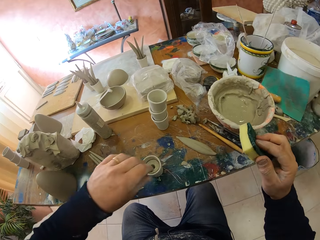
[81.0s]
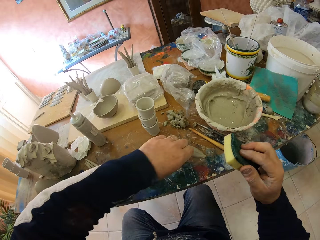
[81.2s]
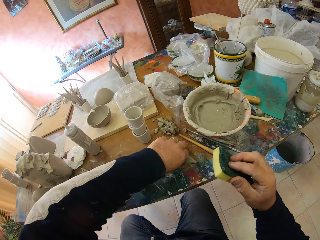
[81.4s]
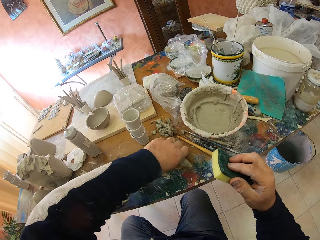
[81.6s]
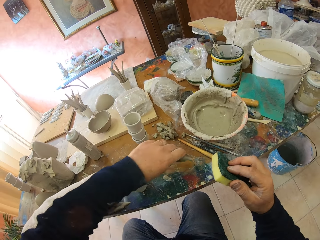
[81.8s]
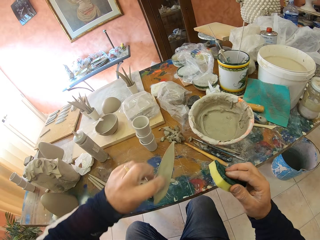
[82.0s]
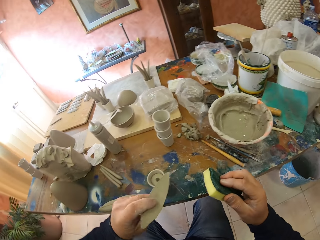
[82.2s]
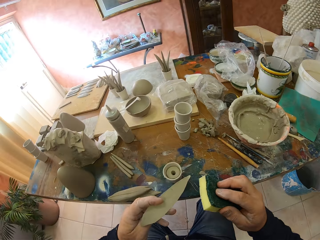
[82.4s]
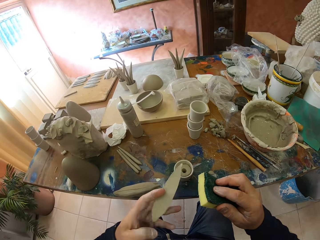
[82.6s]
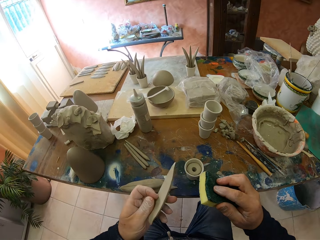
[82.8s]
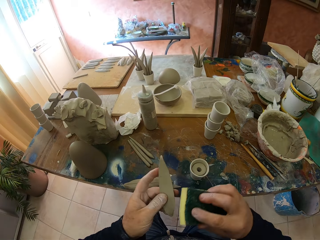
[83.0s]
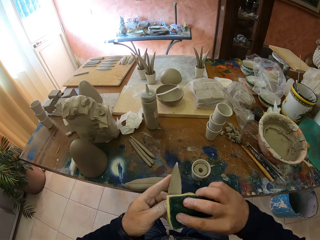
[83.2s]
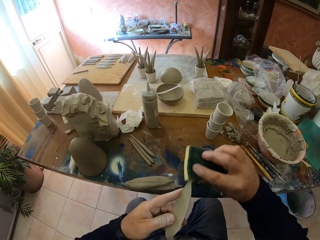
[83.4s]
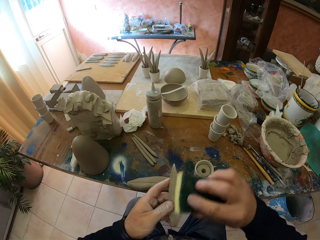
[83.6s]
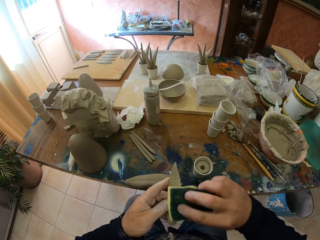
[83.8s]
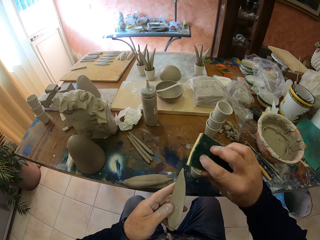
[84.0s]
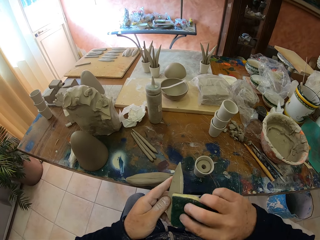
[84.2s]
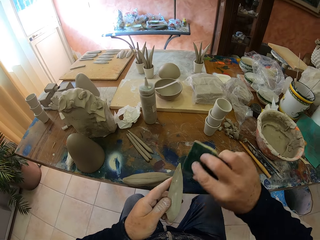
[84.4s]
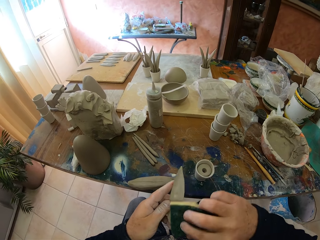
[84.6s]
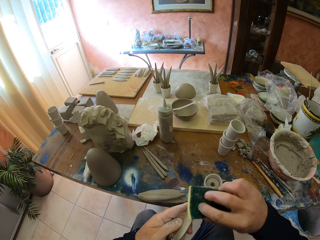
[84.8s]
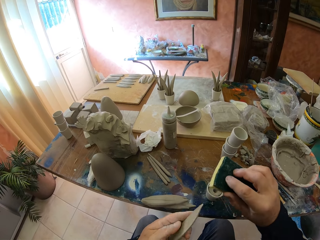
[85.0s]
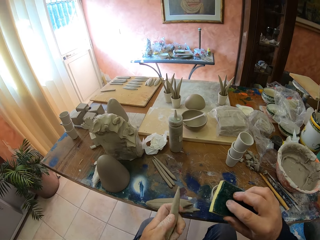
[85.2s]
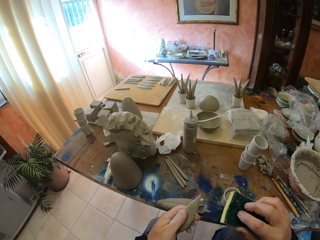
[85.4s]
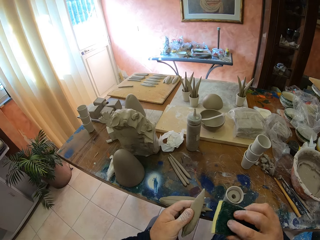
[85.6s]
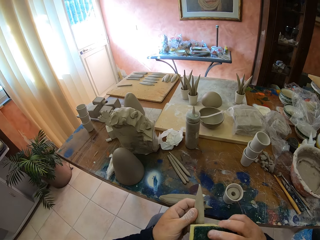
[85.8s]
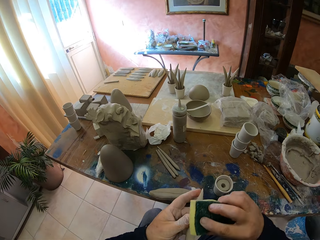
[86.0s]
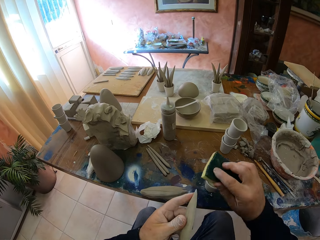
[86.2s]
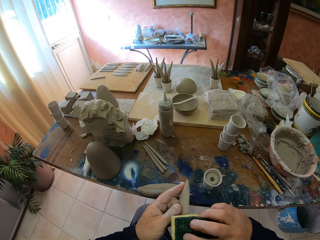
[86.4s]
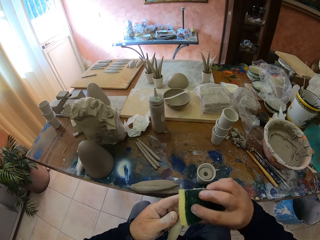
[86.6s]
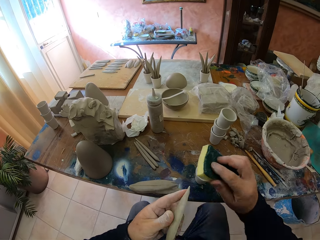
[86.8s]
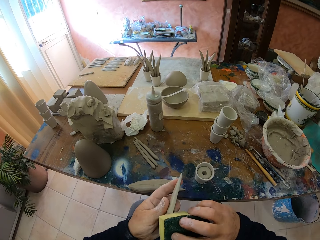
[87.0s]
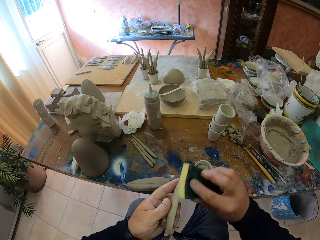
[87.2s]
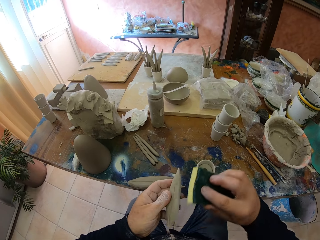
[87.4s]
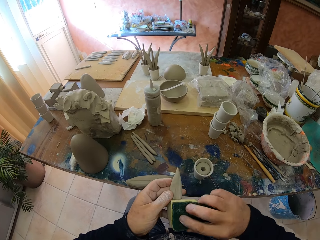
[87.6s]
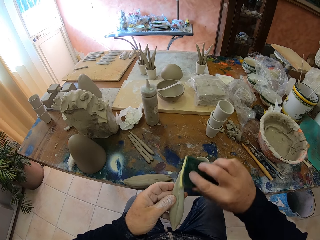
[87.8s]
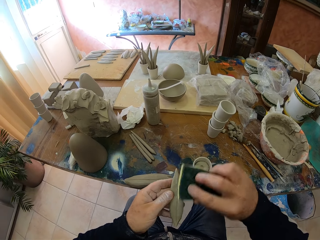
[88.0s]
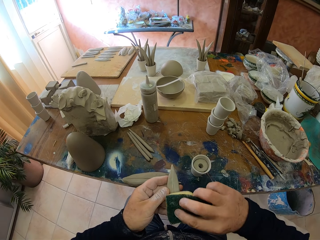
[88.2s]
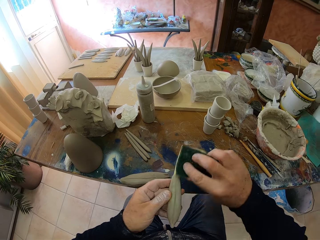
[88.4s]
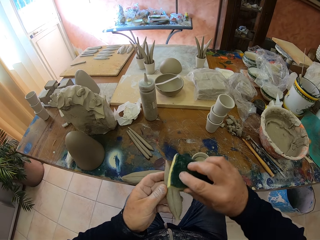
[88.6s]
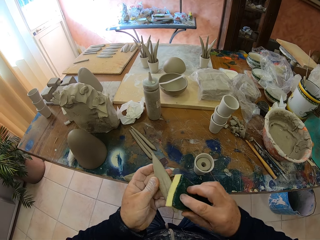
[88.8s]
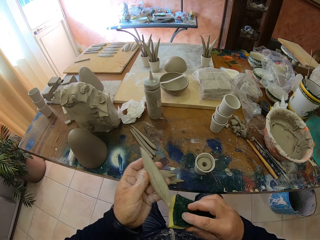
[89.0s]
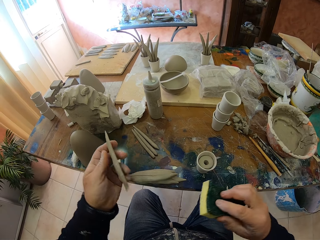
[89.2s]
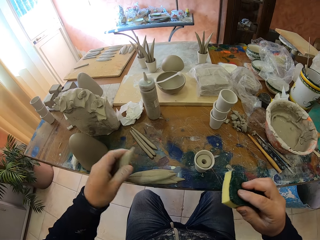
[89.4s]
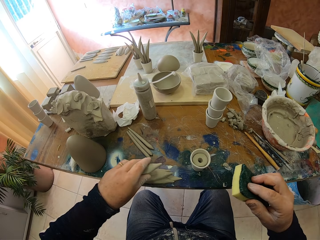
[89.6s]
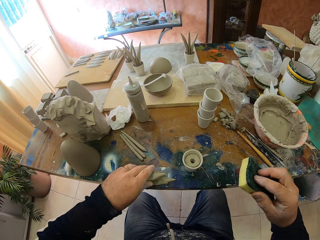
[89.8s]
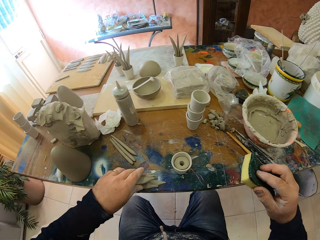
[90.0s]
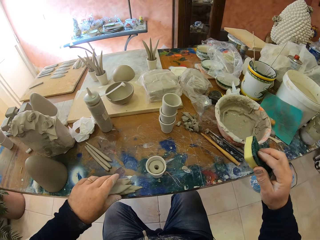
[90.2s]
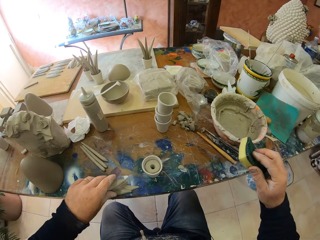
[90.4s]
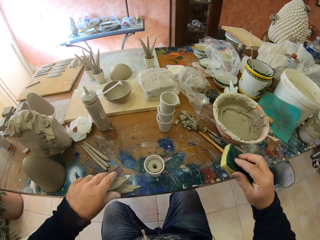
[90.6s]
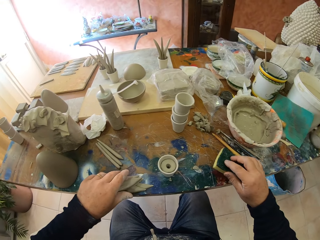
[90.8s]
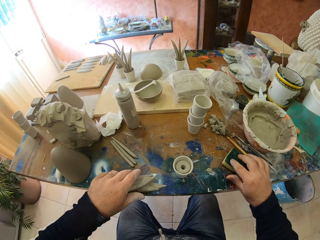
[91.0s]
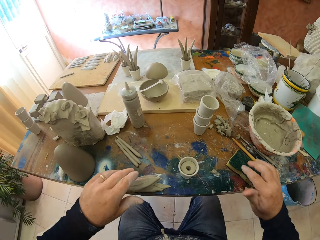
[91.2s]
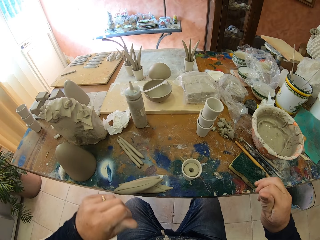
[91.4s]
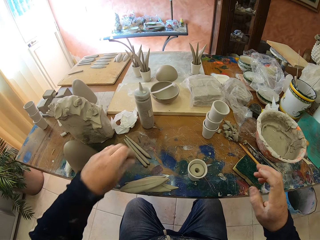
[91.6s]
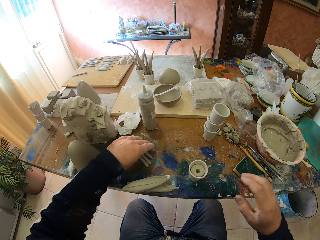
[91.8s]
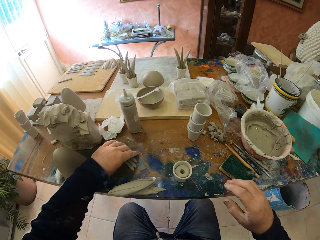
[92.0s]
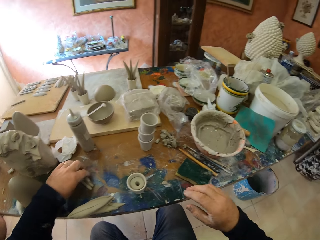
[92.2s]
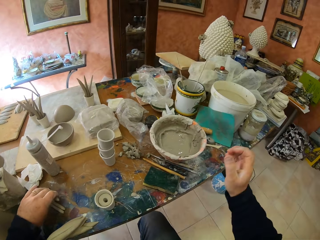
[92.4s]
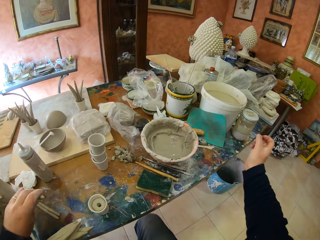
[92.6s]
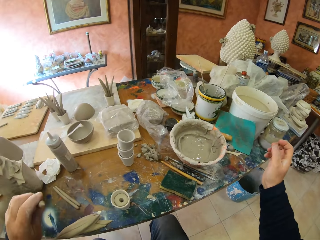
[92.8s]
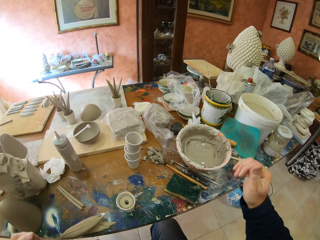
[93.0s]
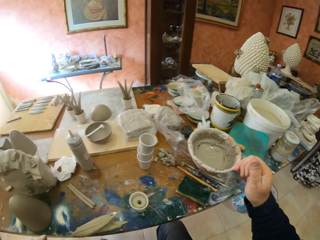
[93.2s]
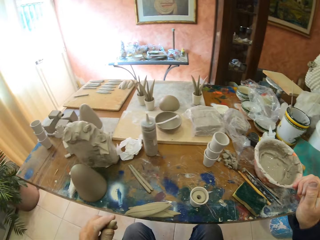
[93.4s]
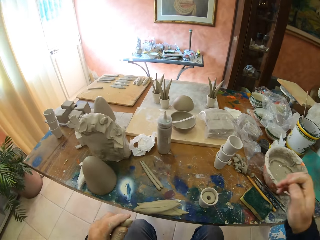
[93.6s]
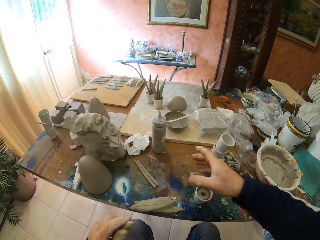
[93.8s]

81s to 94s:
The camera wearer puts the leaf clay on the table. They pick the pottery on the table, smoothen the pottery with the sponge, place the pottery on the table, place the sponge on the table and pick the pottery on the table.

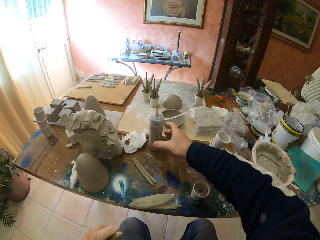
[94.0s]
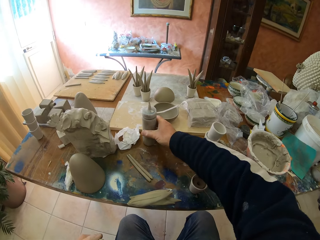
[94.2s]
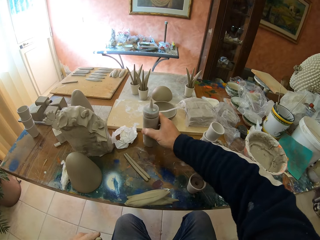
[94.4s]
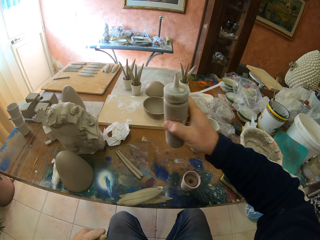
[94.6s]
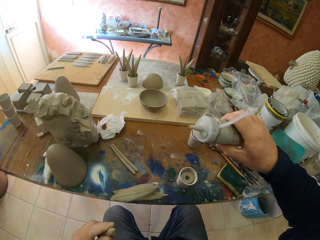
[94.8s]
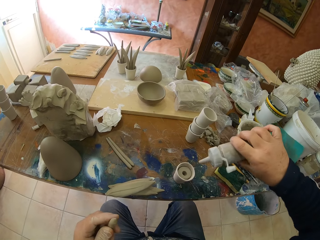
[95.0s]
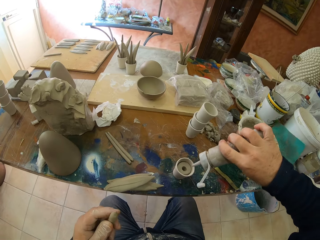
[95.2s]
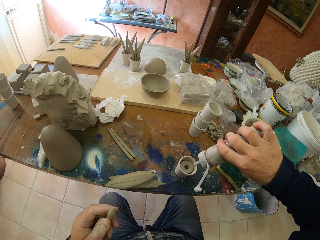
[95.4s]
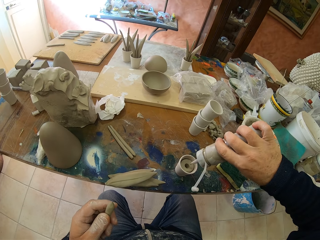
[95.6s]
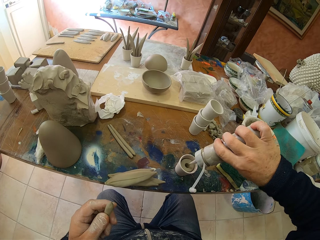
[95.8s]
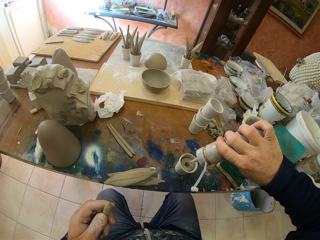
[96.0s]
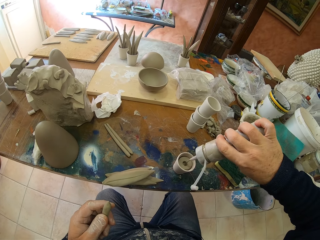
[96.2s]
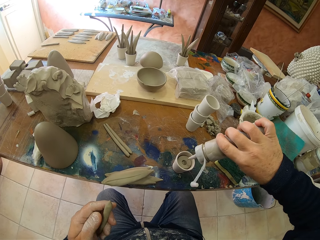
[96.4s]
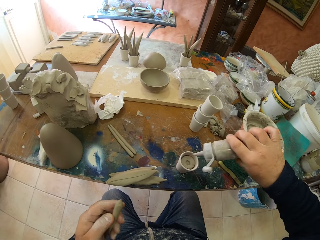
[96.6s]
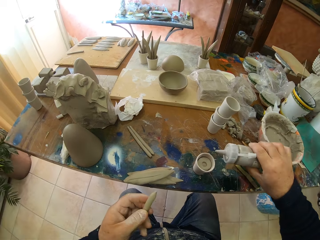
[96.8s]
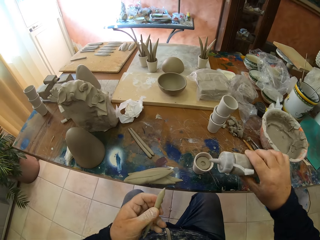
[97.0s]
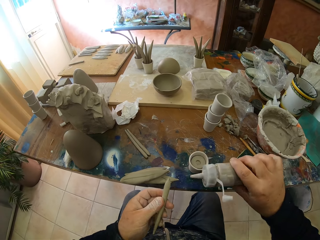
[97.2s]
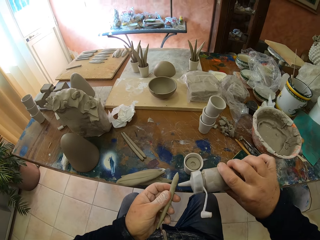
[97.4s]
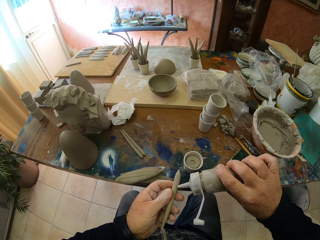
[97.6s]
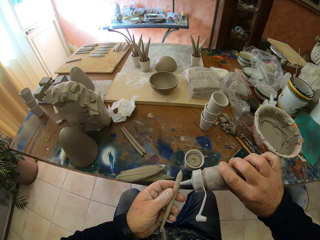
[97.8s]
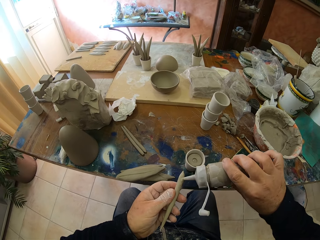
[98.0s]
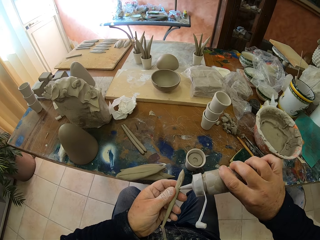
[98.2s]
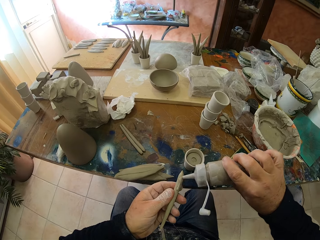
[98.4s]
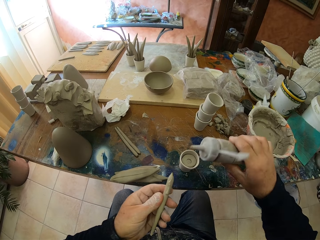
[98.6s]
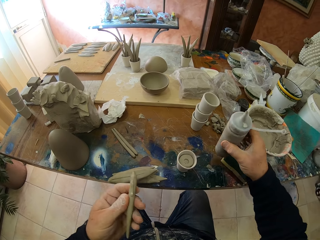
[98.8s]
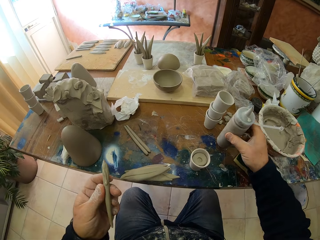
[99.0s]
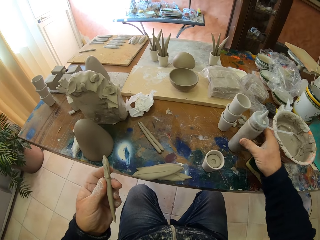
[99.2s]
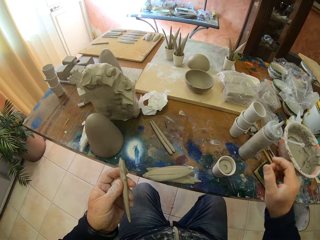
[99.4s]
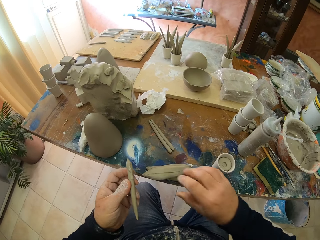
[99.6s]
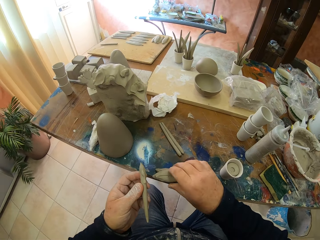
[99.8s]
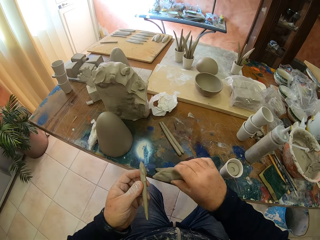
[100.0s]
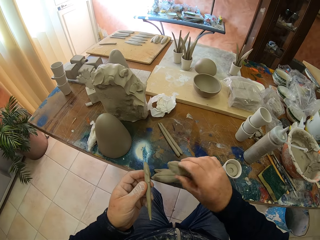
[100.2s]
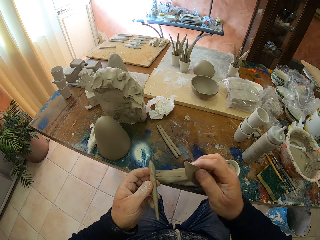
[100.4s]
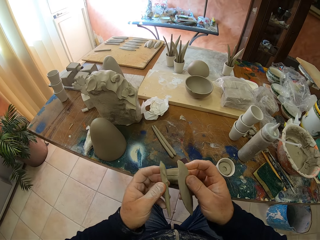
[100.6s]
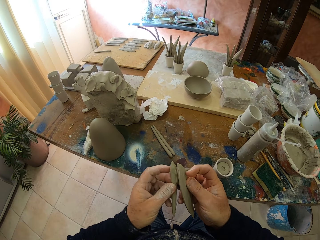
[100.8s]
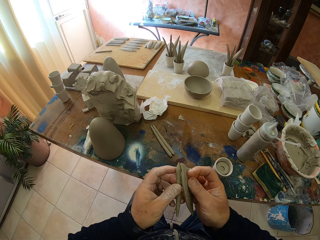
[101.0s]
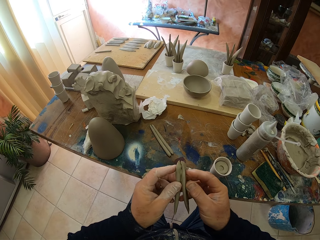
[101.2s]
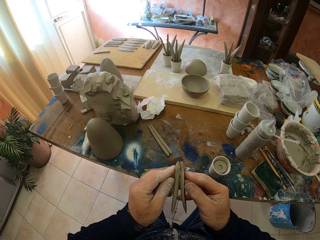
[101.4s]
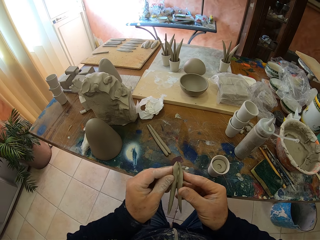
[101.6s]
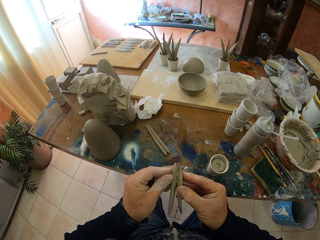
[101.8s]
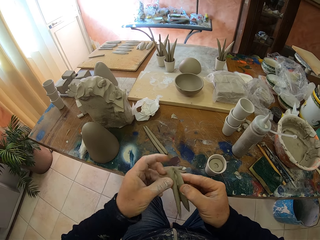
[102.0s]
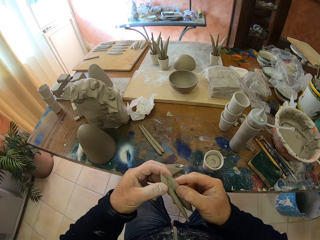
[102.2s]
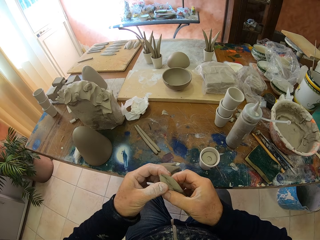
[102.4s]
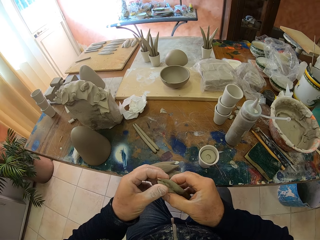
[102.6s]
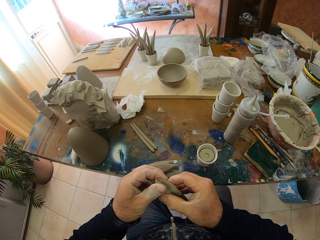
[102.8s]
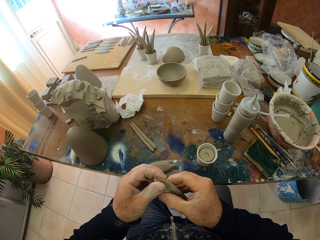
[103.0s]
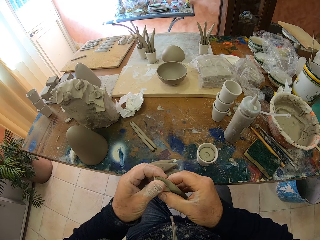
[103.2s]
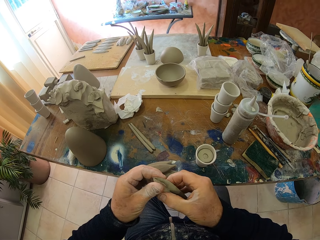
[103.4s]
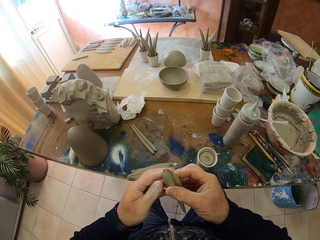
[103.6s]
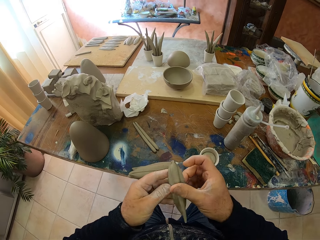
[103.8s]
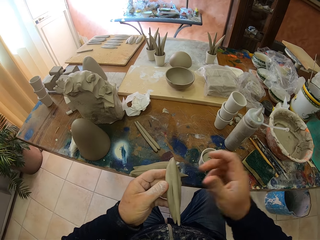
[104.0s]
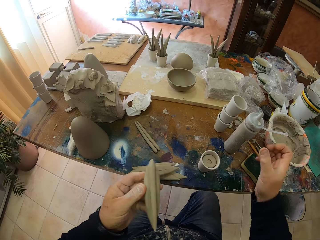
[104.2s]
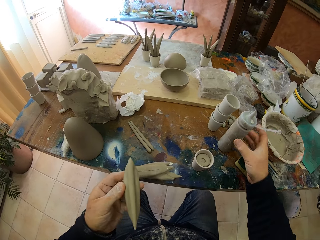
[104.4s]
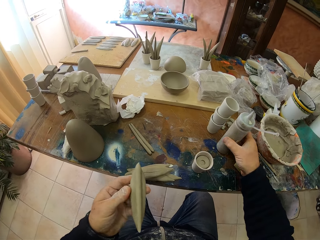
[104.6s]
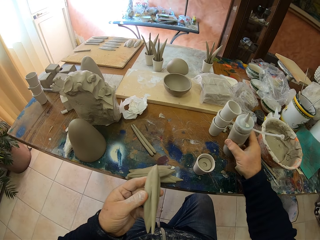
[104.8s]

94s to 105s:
The camera wearer picks the bottle on the table. They pour the clay solution in the clay, pour the clay solution on the pottery, place the bottle on the table and pick the pottery on the table.
